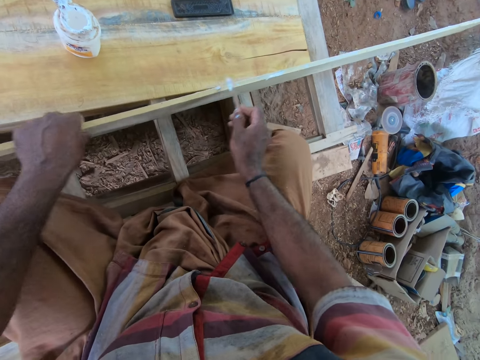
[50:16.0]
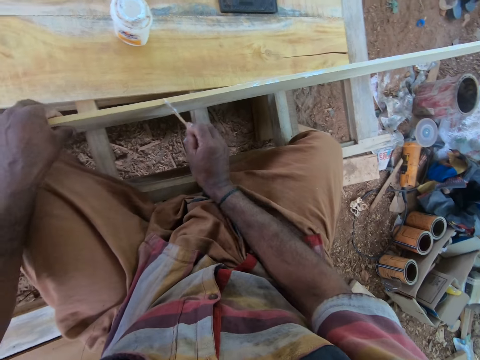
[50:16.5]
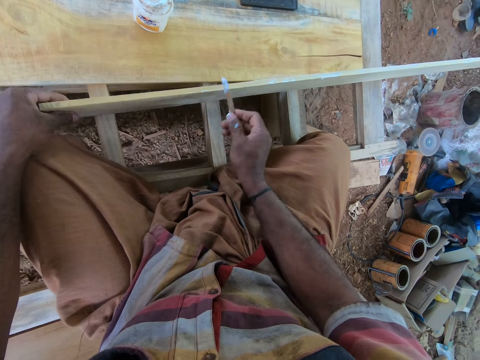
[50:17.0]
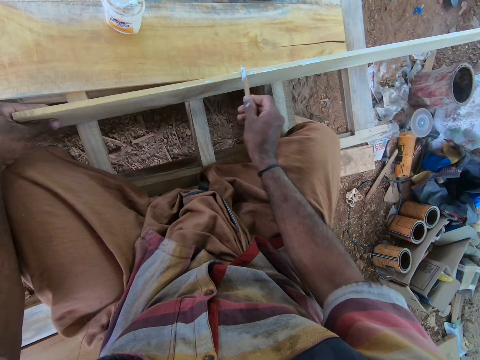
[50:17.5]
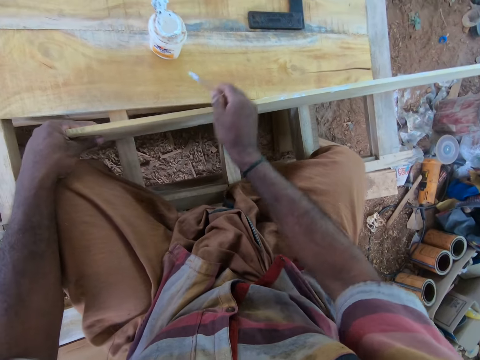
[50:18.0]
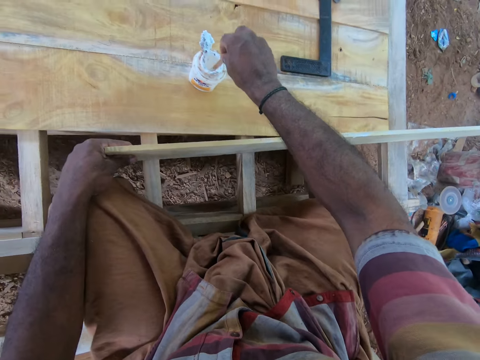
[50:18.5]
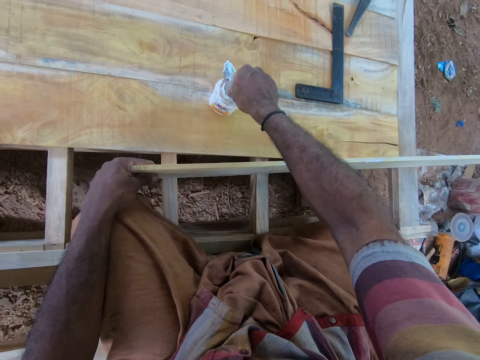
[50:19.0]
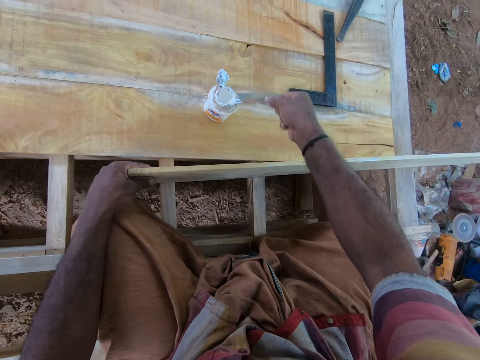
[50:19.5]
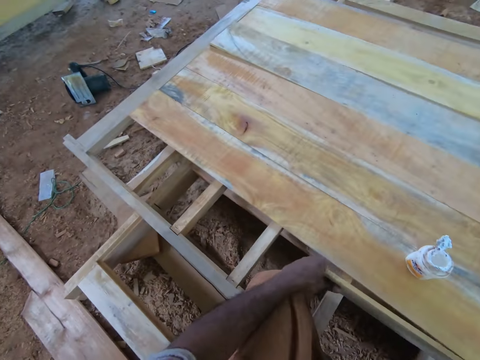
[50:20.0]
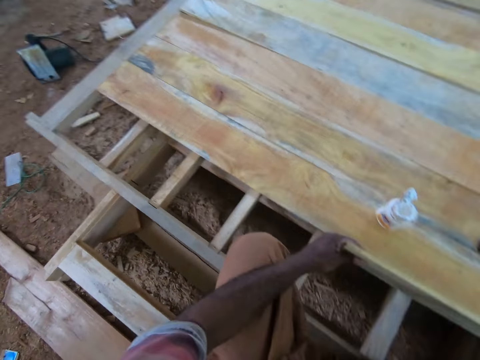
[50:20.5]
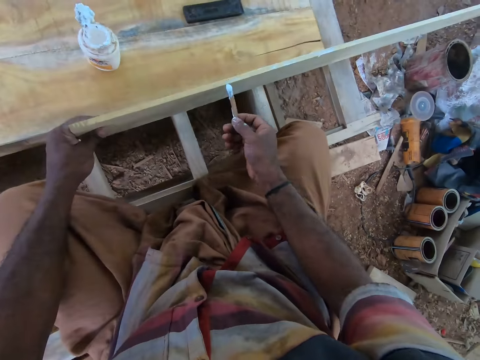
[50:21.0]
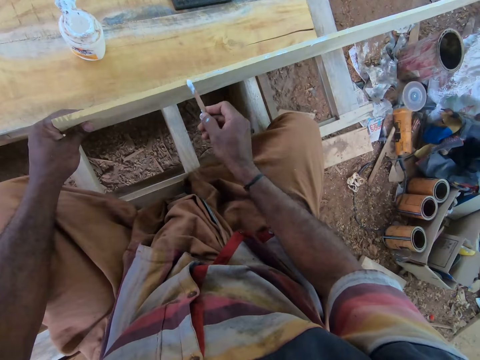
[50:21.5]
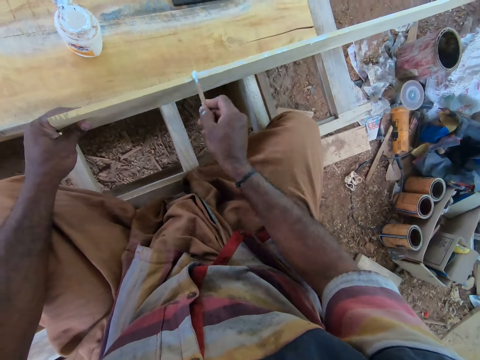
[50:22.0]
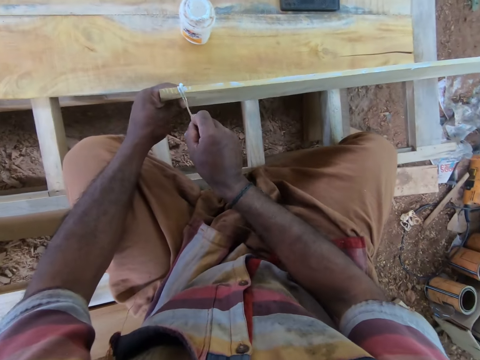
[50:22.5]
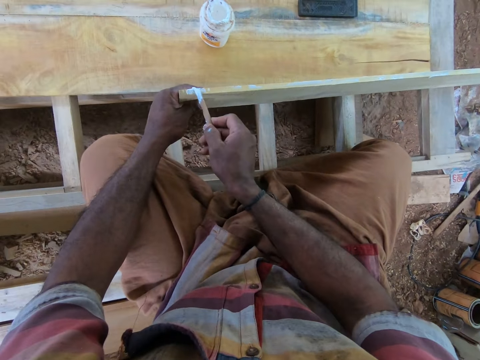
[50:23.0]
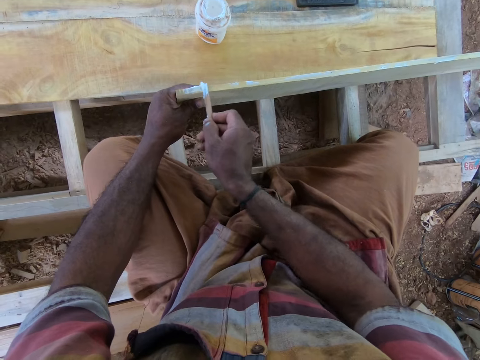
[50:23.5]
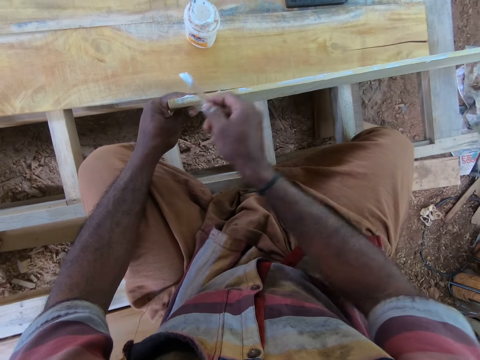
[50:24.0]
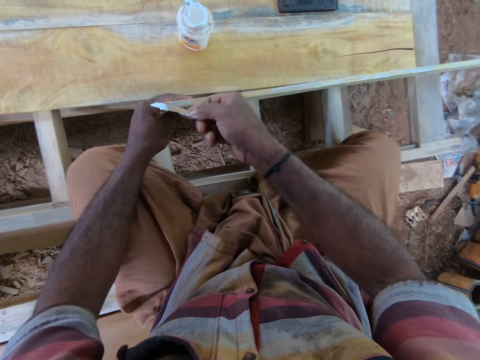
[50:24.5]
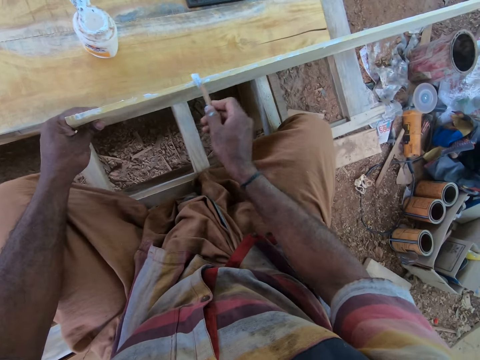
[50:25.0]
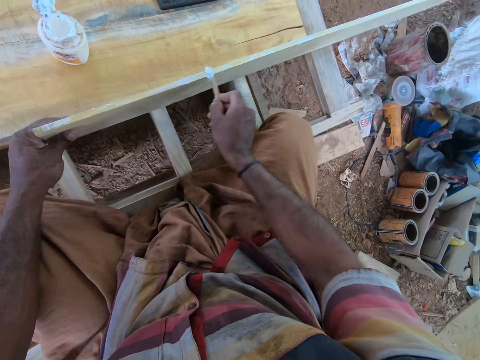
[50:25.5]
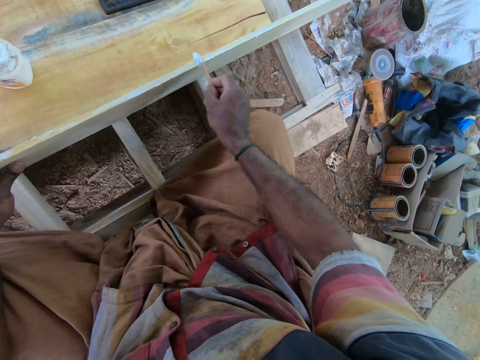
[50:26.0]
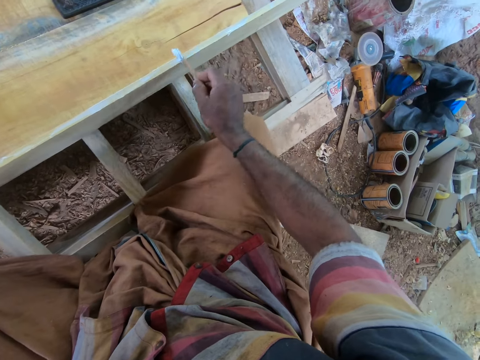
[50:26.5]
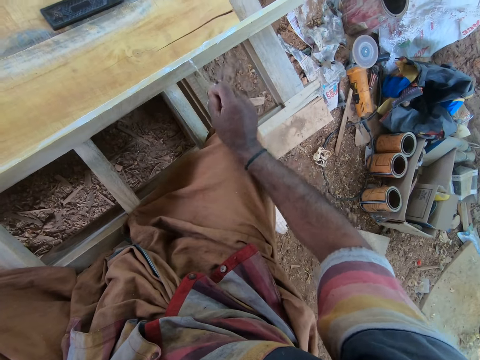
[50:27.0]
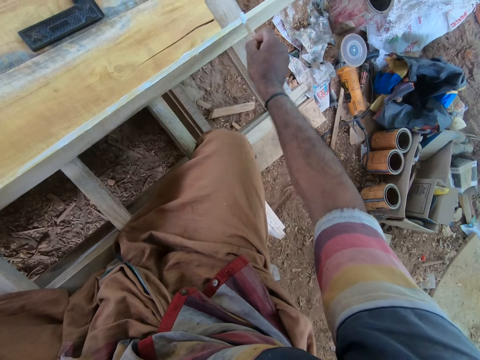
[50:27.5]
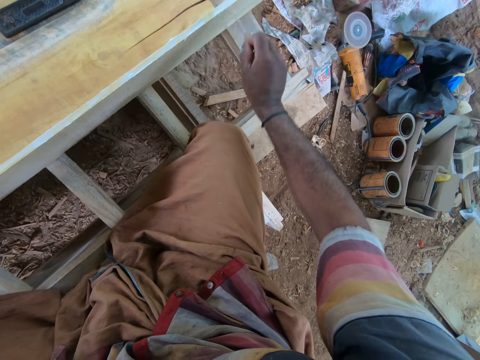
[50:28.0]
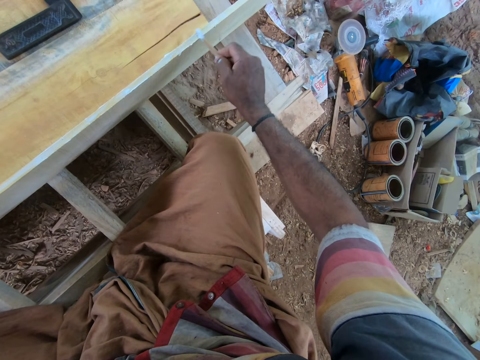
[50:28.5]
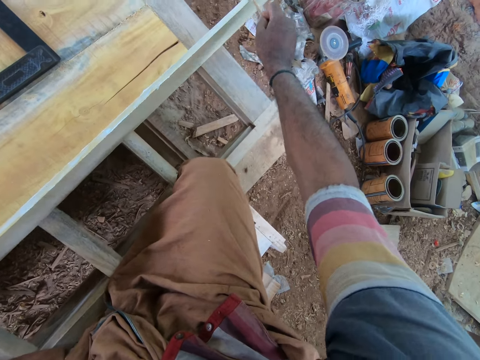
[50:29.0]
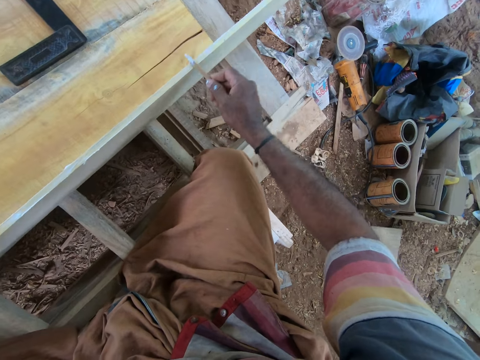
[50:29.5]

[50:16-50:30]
The camera wearer takes from the glue container with the piece of wood in his right hand. He moves the plank on the wood pallet with his left hand. He looks around. He applies the glue on the plank with the piece of wood in his right hand.

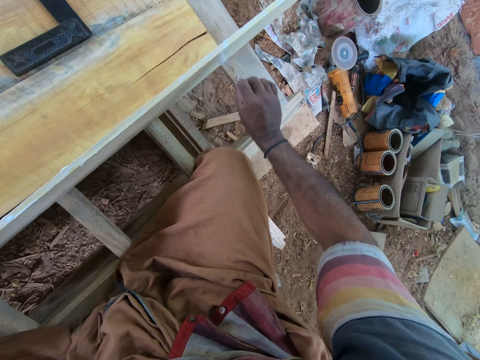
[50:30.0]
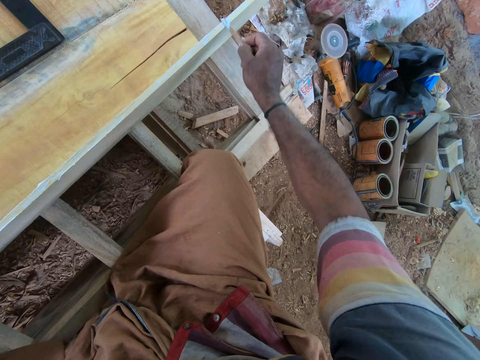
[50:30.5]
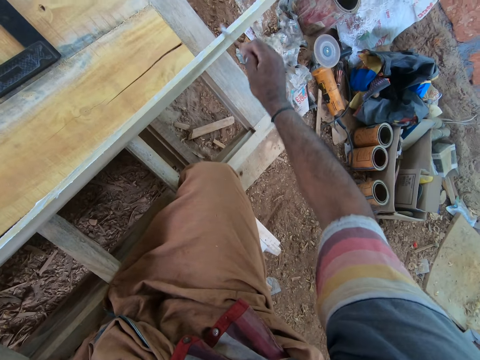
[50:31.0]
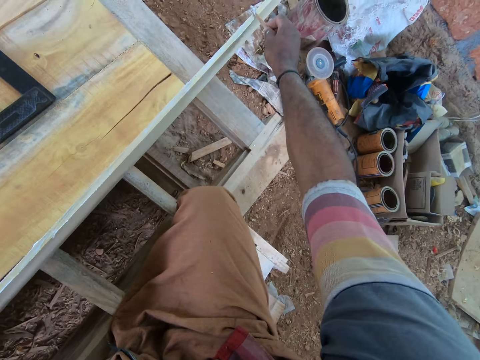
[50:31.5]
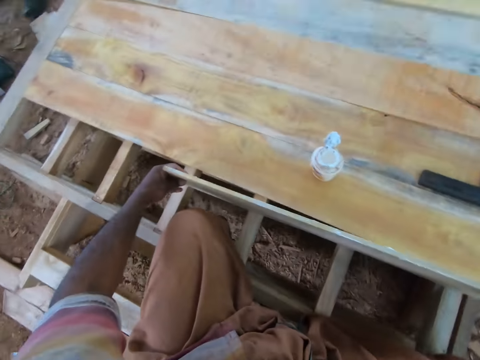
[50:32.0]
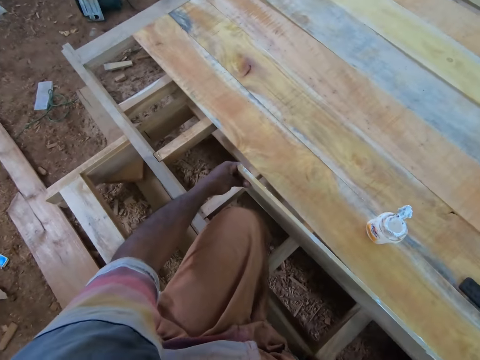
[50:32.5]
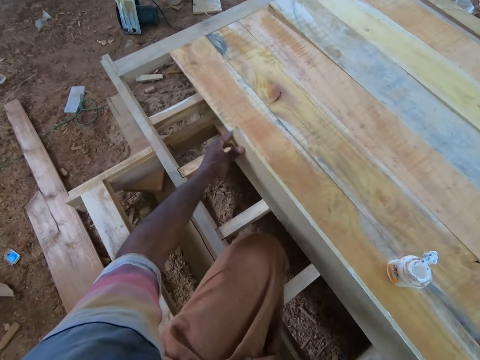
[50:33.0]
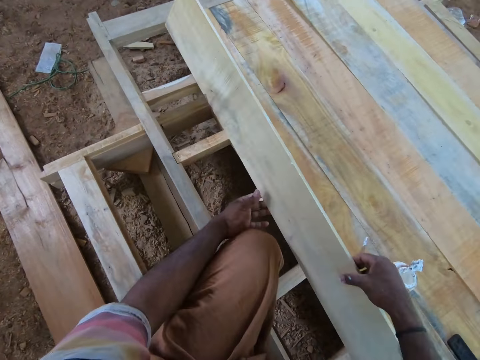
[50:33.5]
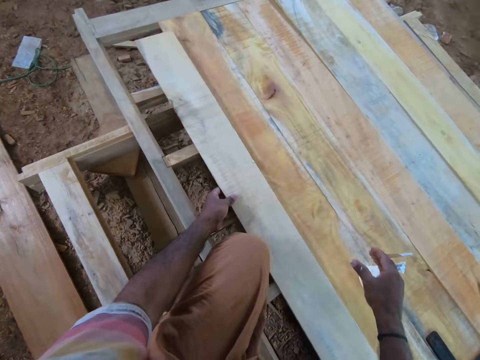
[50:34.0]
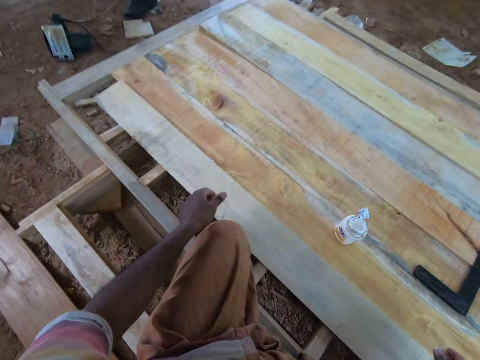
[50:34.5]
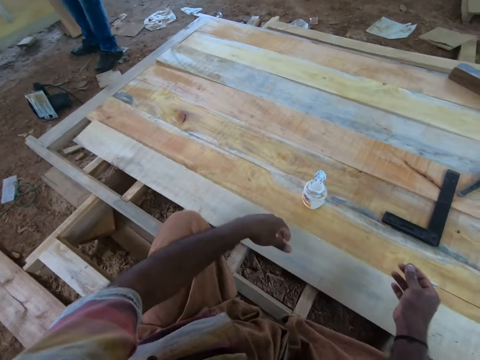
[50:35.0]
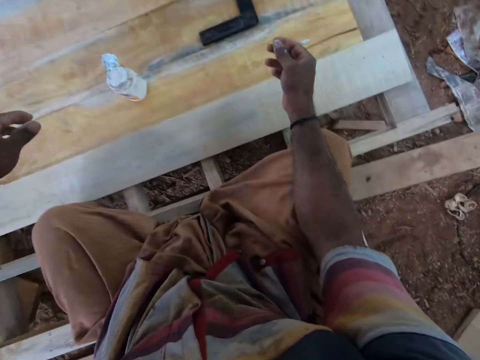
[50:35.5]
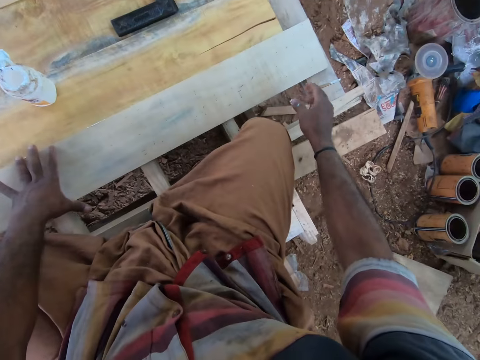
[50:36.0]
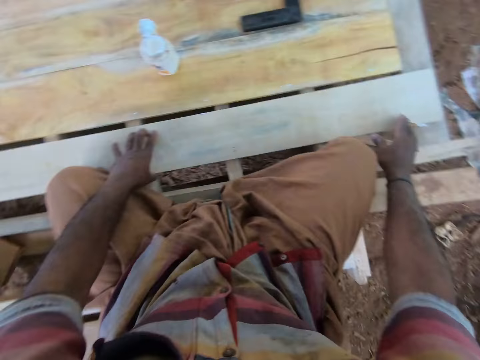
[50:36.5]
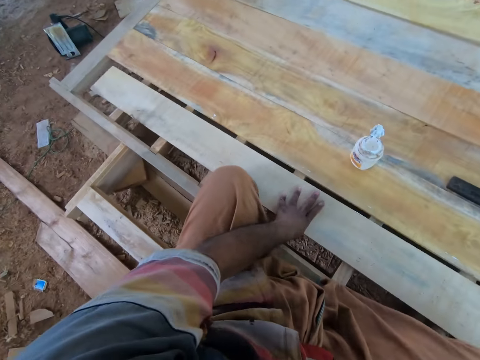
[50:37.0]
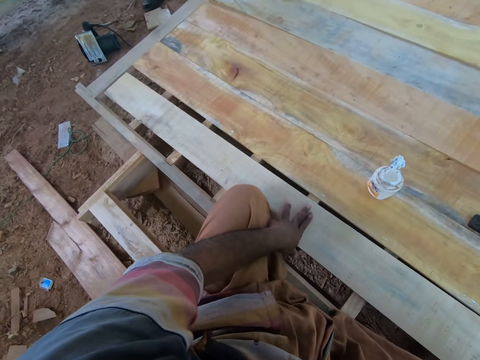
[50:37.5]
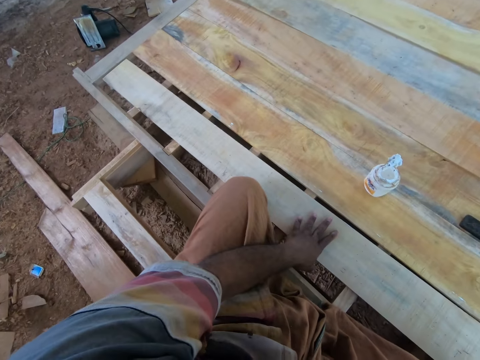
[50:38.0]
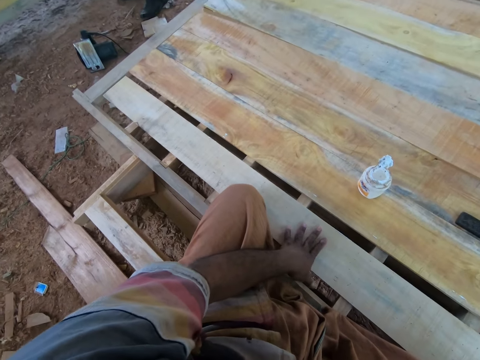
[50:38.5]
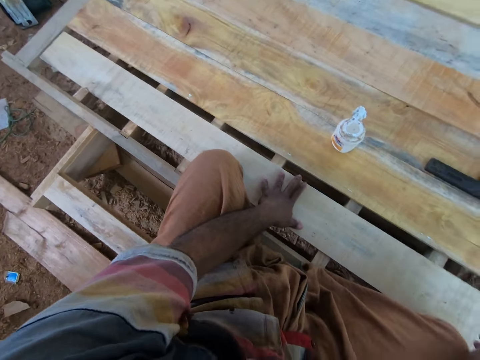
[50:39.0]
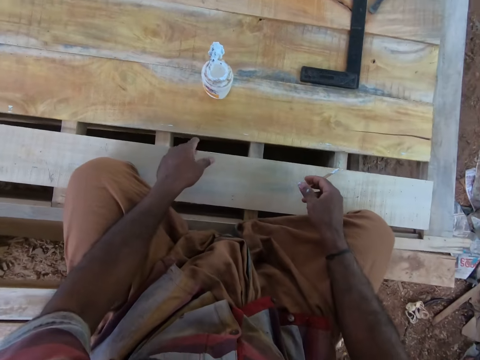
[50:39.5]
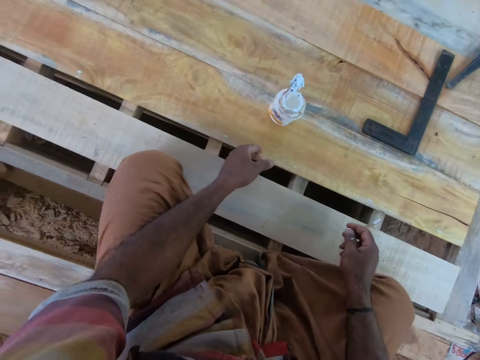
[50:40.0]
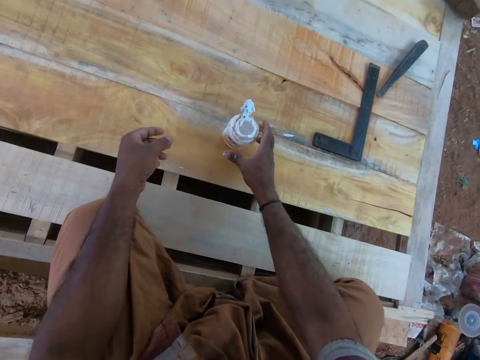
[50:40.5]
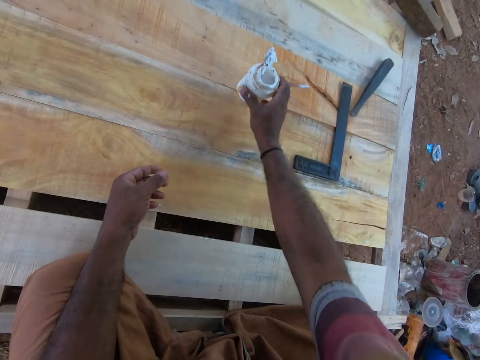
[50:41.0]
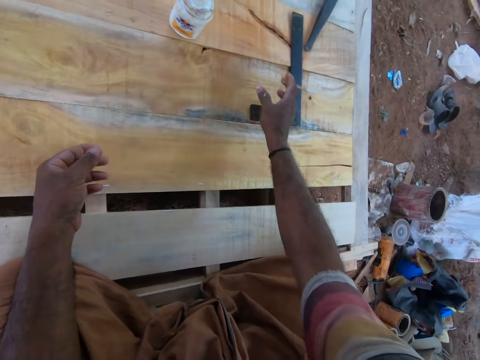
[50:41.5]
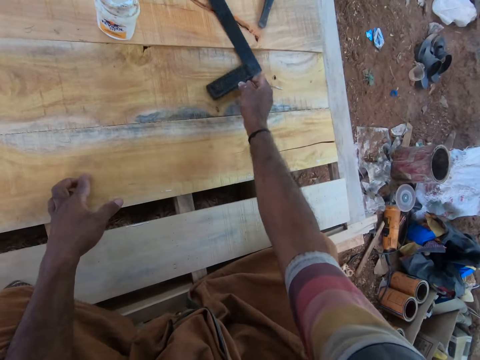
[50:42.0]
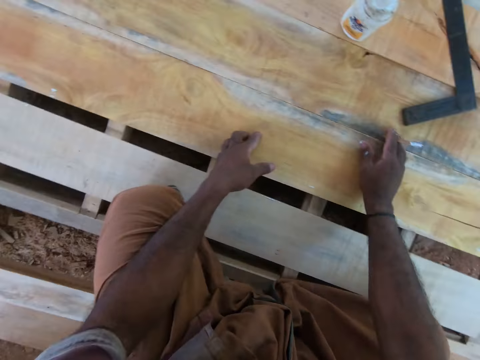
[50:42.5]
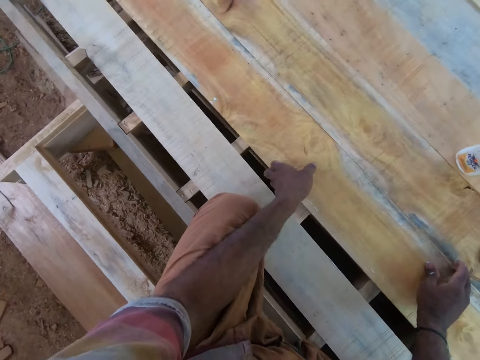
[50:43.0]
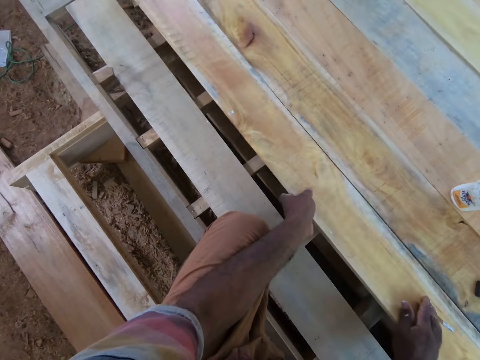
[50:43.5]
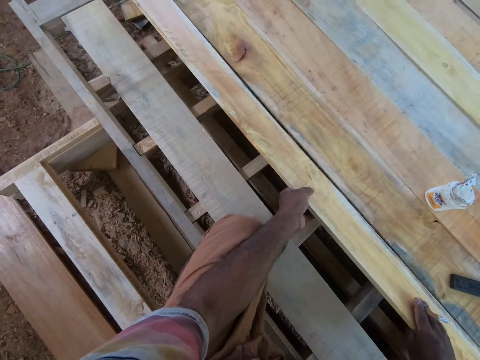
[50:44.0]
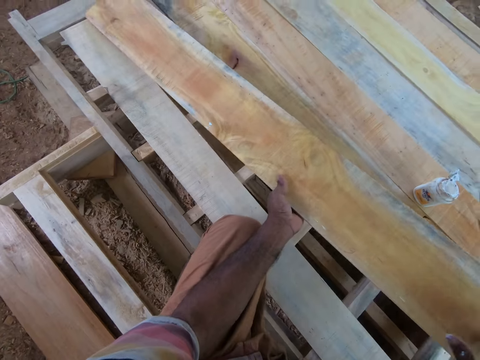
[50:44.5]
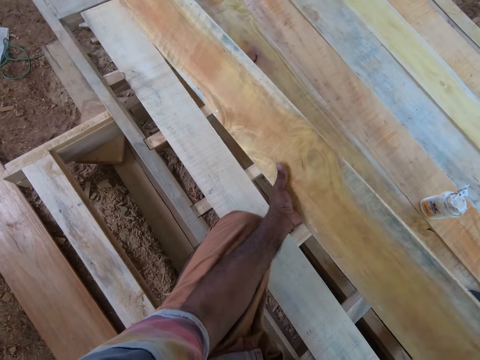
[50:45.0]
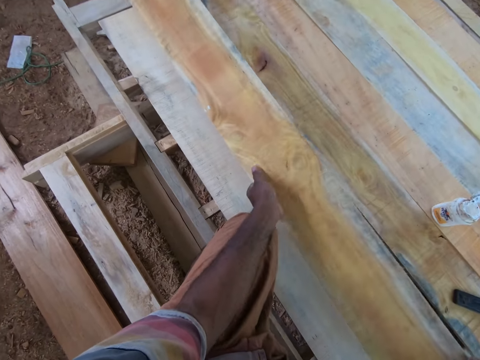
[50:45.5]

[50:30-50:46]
The camera wearer interacts with a man. He moves the plank on the wood pallet with both hands. He drops the plank on the wood pallet with his left hand. He looks around. He adjusts the plank on the wood pallet with both hands. He moves the wood. He moves the glue container on the wood pallet with his right hand. He picks up the can of glue. He puts the can of wood glue down. He moves the right-angled scale on the wood pallet with his right hand. He looks around. He picks up a plank from the wood pallet with both hands.
